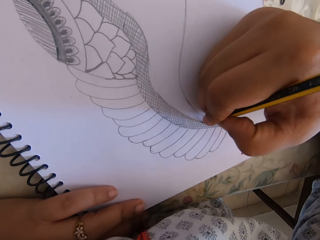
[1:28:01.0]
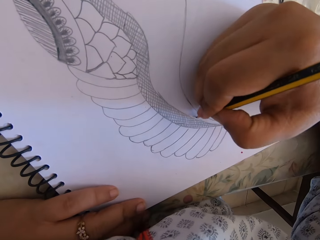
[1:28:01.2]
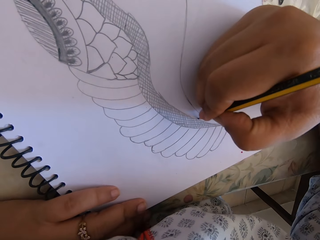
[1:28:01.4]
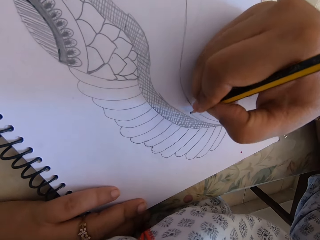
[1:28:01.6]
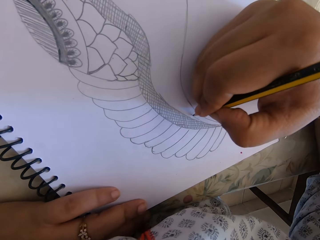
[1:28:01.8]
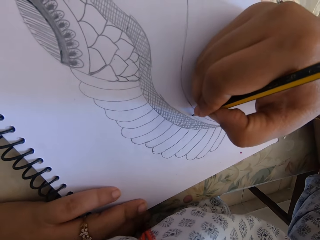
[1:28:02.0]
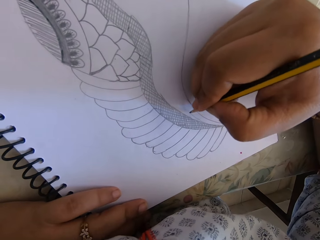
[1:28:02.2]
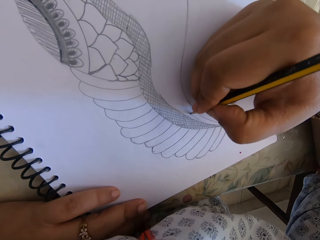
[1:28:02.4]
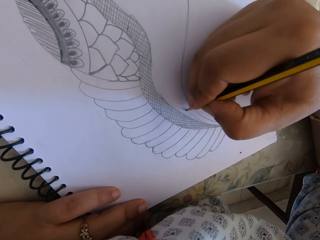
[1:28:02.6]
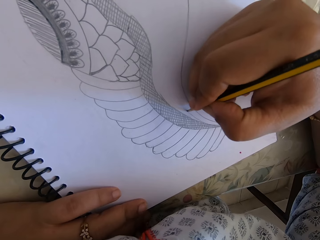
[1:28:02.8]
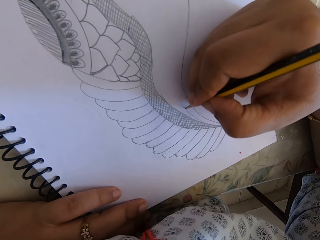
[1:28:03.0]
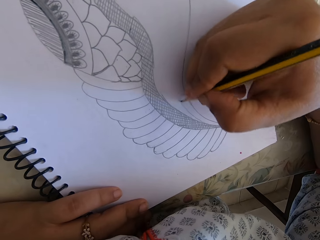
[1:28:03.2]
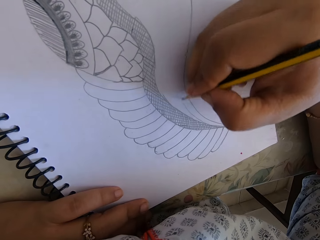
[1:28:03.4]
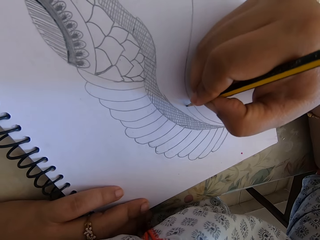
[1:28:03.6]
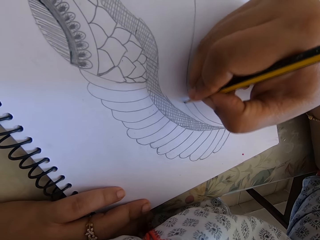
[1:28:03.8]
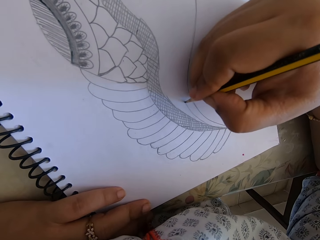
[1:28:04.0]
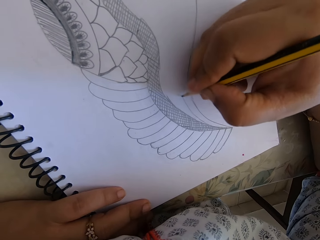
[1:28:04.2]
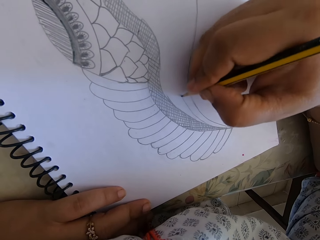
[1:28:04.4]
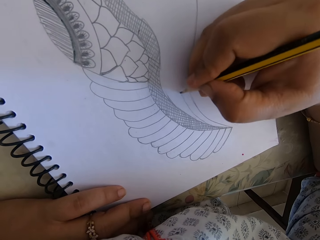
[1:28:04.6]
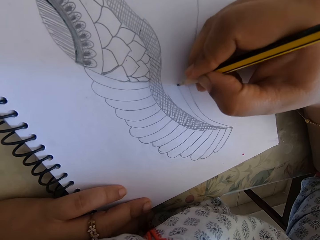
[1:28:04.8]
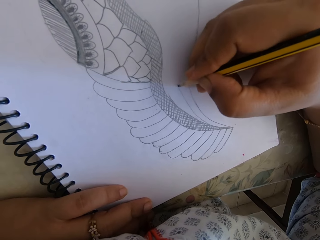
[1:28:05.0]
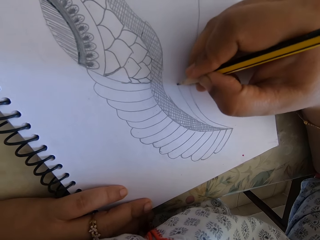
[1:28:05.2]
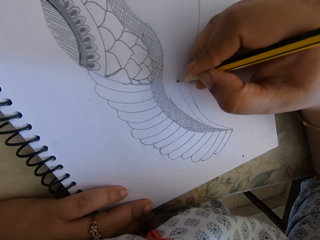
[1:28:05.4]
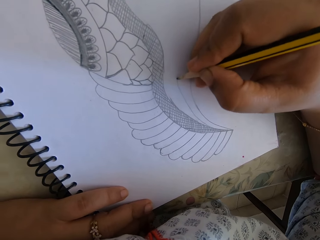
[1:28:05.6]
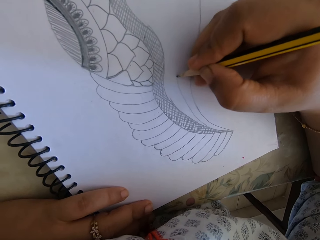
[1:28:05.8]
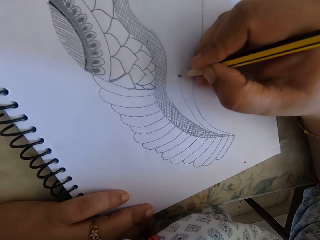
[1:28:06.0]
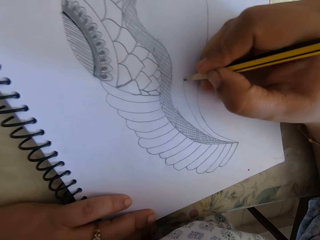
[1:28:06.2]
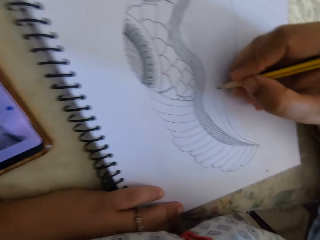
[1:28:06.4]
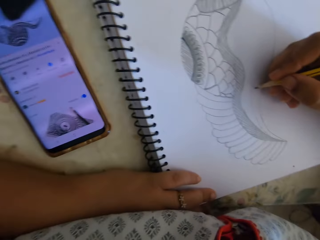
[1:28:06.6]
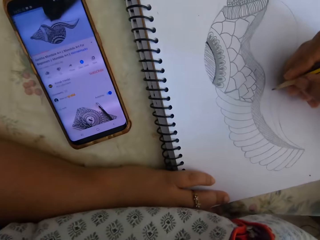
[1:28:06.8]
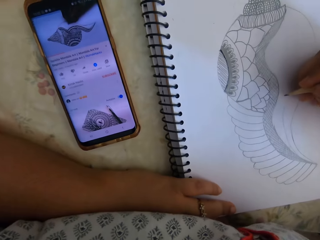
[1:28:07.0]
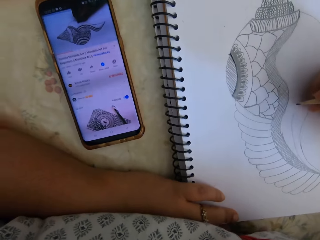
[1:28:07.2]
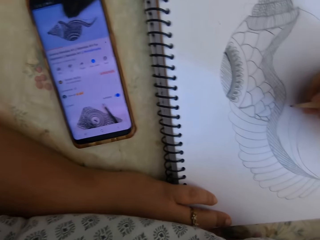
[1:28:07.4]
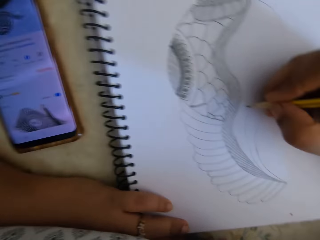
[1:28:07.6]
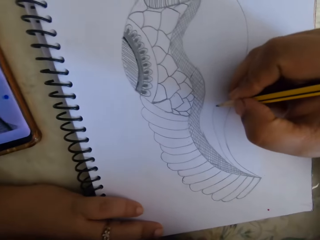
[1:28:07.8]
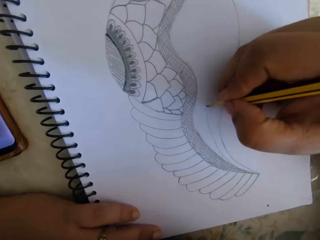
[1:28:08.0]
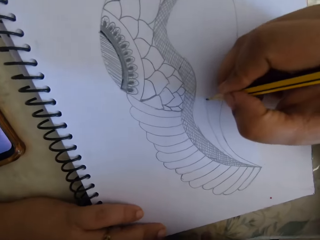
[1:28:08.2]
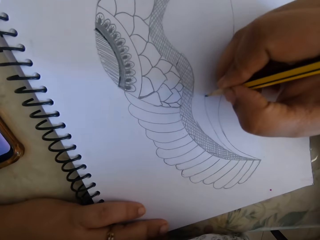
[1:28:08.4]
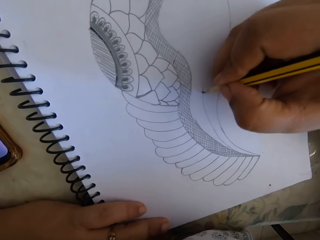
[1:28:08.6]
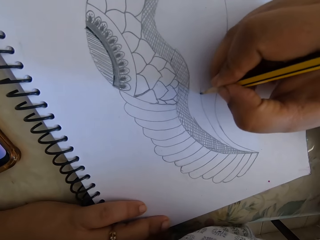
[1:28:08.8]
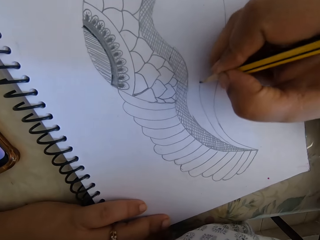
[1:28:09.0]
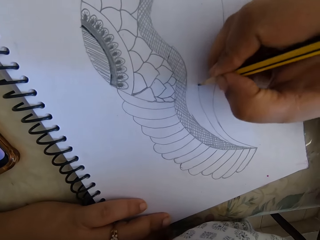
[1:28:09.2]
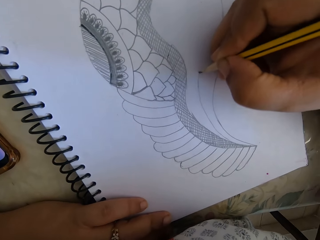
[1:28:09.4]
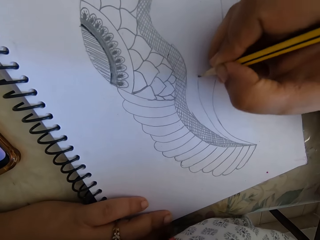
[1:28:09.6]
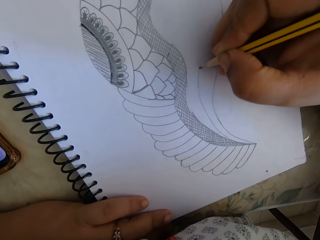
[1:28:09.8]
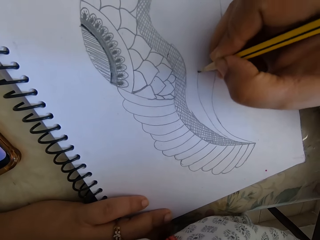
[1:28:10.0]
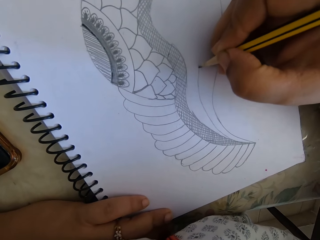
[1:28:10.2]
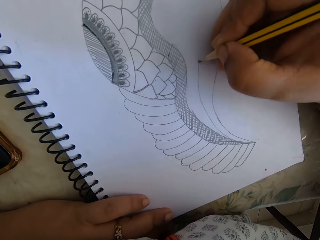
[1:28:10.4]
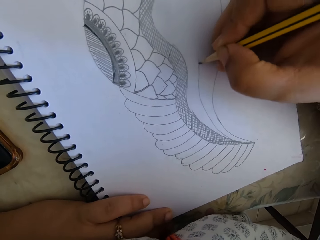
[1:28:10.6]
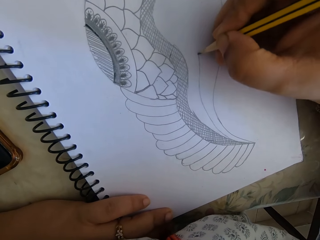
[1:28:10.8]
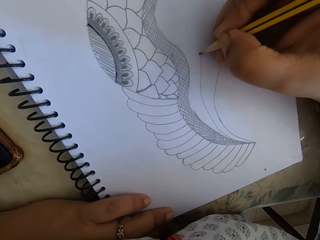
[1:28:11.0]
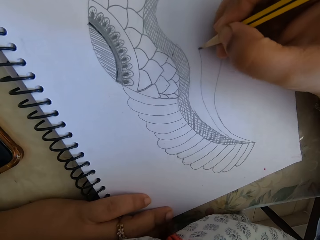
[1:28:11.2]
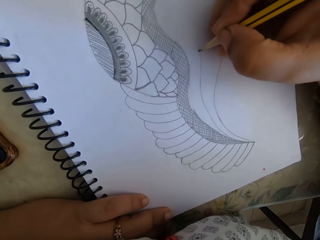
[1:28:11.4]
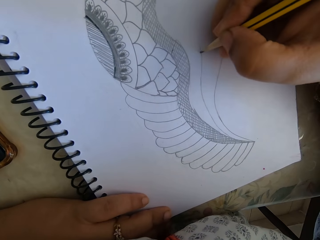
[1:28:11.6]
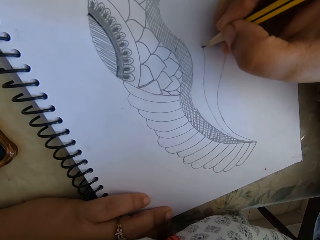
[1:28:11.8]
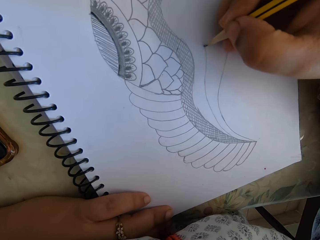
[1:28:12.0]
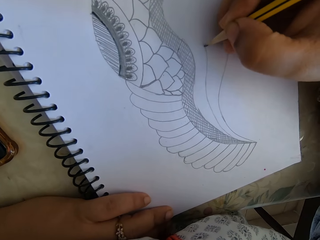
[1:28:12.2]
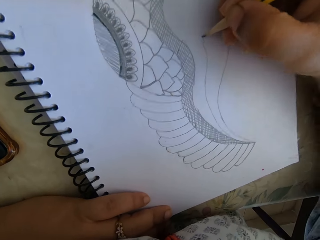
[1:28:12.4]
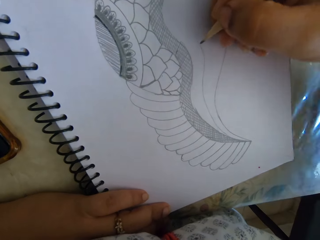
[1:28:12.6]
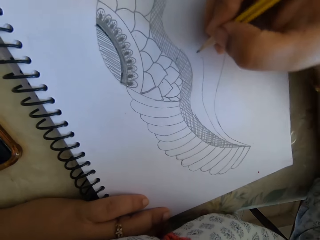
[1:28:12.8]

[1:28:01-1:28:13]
The camera wearer draws on the notebook. They look at the phone. They write. They draw on the notebook.

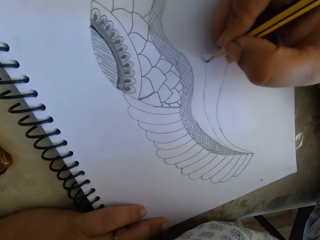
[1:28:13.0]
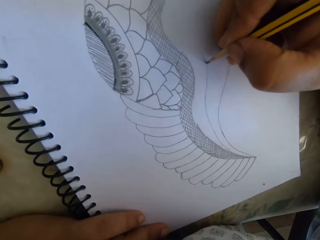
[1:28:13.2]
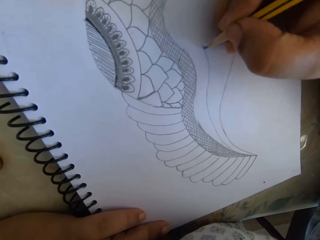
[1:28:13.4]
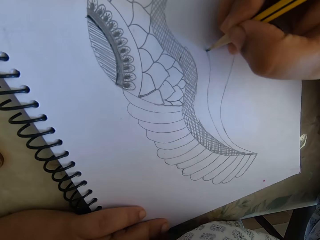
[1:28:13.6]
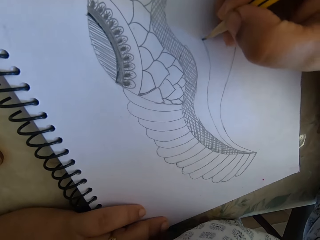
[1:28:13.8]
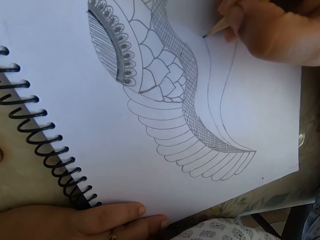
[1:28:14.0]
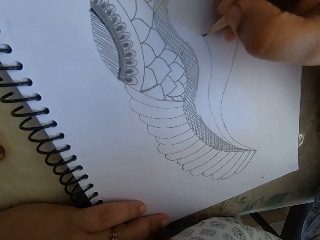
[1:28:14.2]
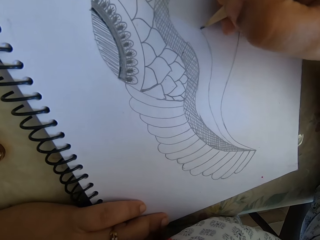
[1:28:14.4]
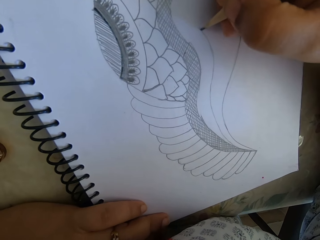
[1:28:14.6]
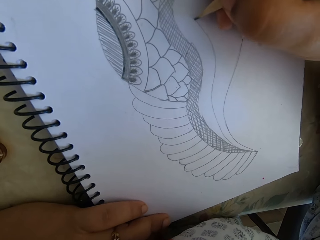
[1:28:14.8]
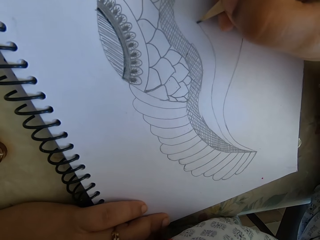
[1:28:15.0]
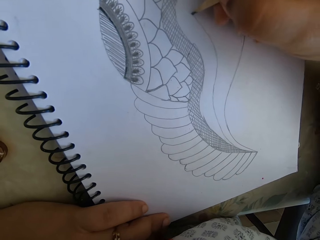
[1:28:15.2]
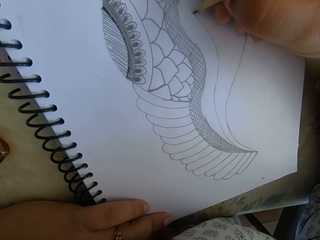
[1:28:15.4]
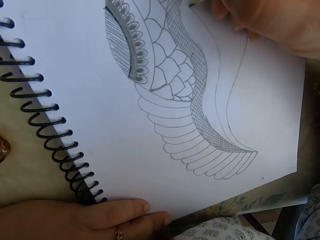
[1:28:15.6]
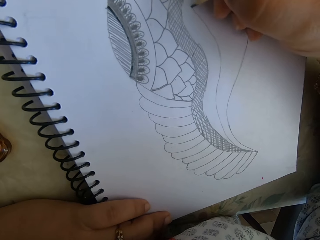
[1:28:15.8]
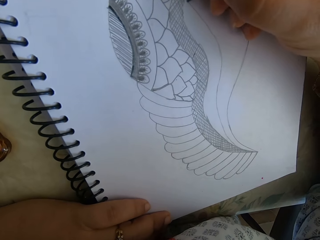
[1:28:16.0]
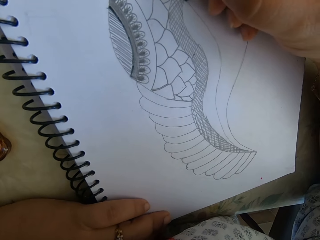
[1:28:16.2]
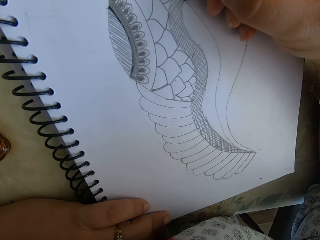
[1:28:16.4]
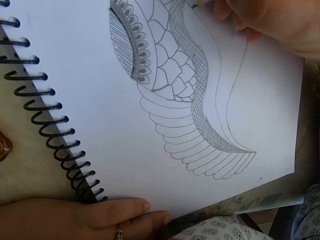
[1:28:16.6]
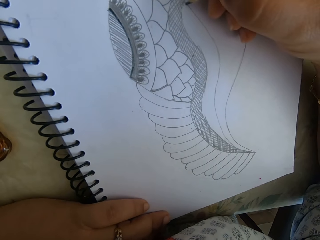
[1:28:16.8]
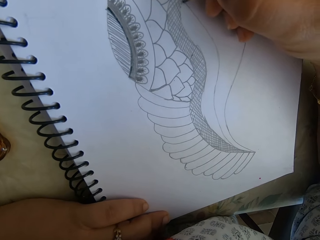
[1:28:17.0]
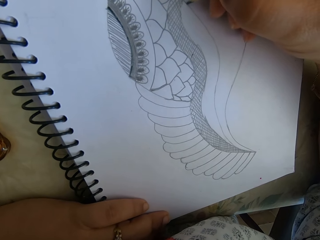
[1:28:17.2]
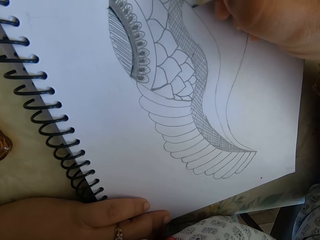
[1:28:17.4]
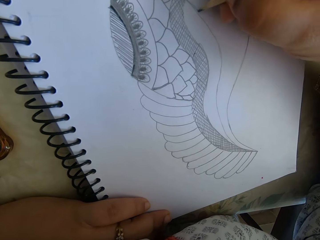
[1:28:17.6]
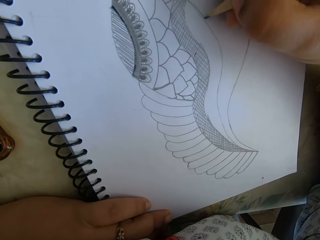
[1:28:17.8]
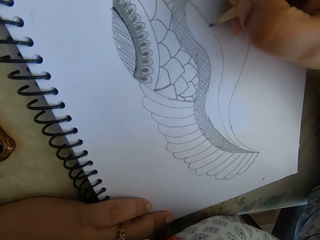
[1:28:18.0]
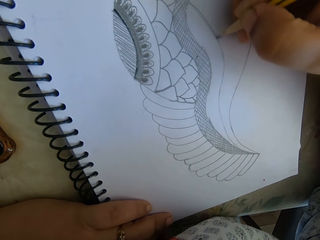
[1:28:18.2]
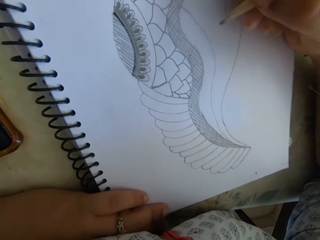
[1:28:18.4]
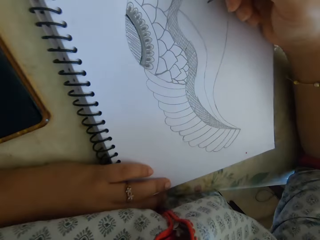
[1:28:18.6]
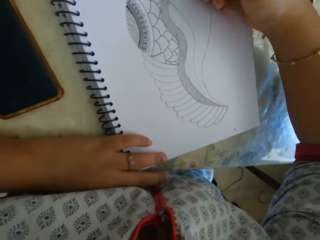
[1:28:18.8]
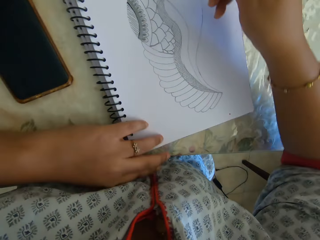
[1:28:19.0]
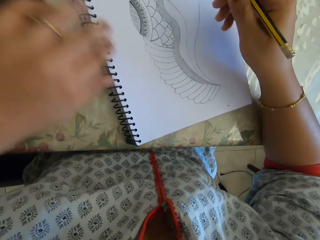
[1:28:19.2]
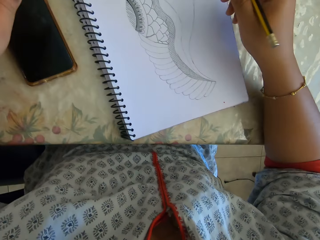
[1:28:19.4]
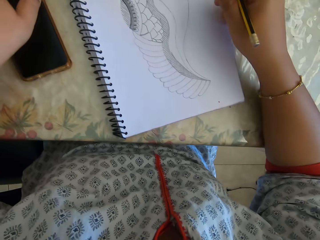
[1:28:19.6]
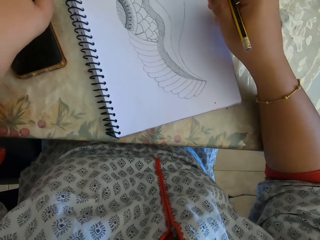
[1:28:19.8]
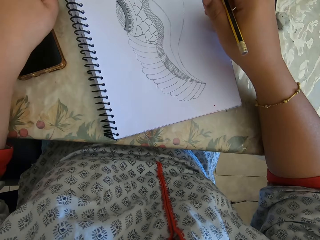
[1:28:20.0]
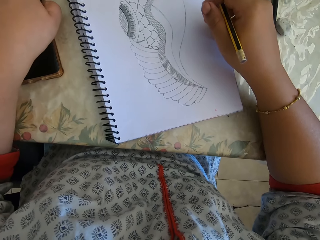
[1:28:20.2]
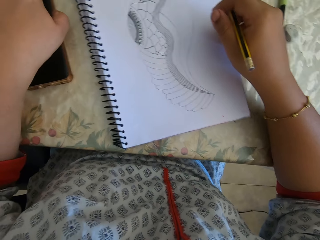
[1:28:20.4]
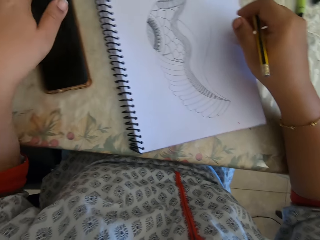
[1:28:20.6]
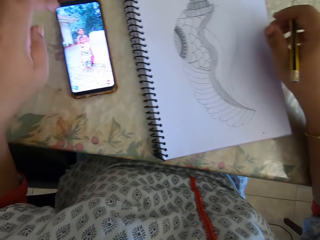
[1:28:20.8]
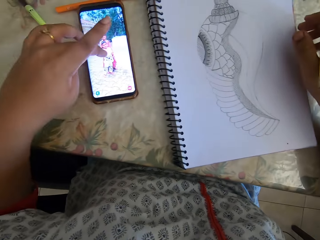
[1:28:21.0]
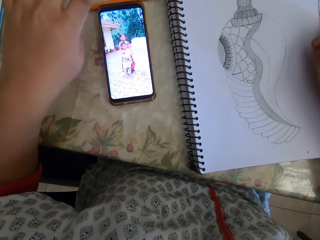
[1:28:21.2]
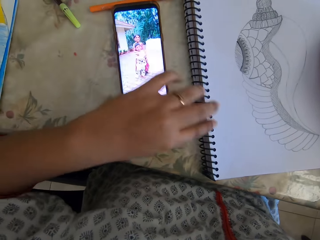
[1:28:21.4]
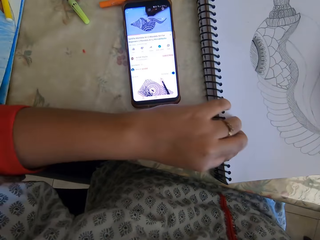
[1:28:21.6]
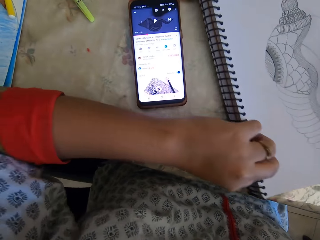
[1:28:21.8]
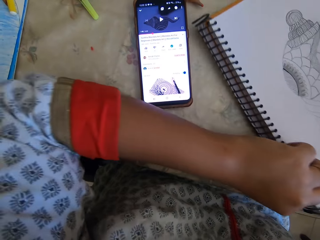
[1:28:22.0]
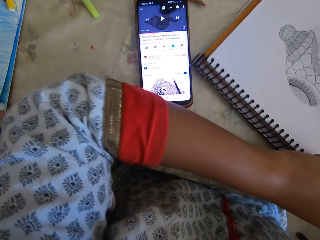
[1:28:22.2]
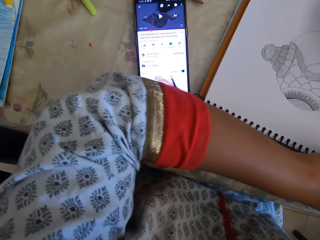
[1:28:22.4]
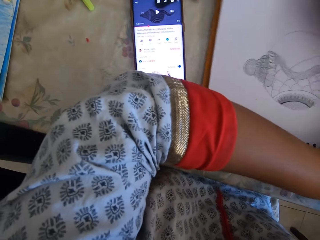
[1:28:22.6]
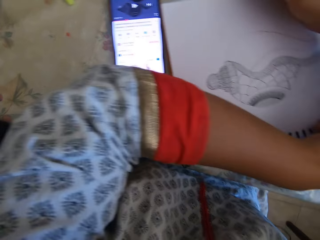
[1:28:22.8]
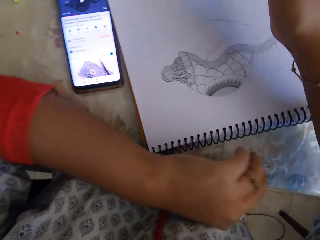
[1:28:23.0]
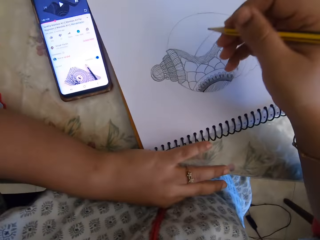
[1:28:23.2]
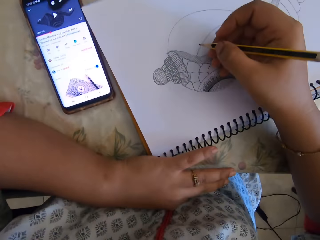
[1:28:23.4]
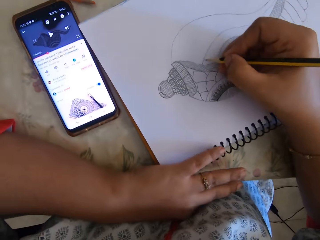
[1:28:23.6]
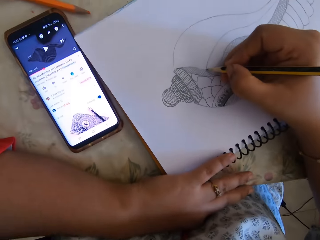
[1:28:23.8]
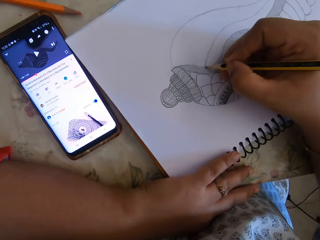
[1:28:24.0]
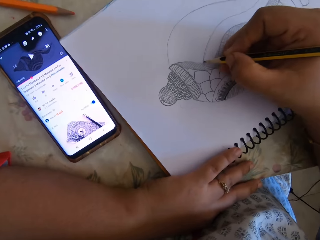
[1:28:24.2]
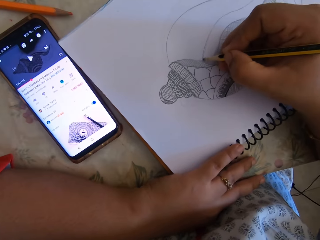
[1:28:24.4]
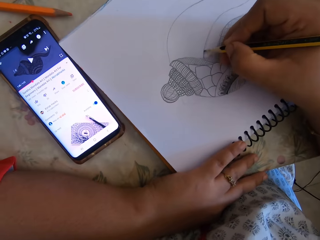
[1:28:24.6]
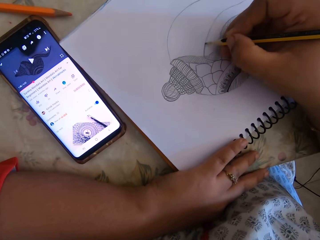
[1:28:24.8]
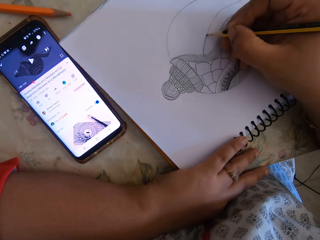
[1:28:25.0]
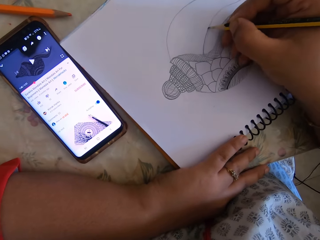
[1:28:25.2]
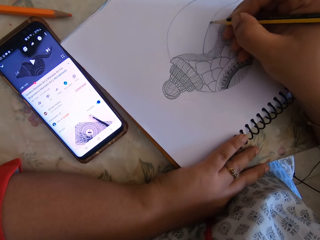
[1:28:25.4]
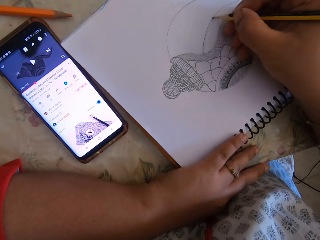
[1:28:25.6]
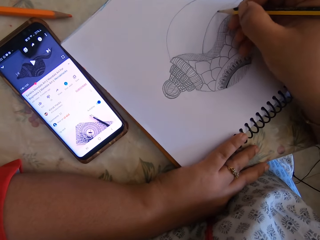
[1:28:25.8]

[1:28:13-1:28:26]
The camera wearer presses the phone. They touch the phone. They rotate the notebook. They look at the phone. They touch the book. They draw on the notebook.
